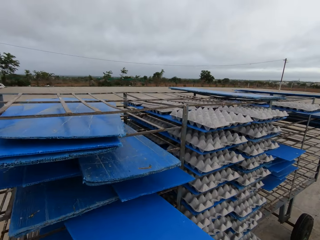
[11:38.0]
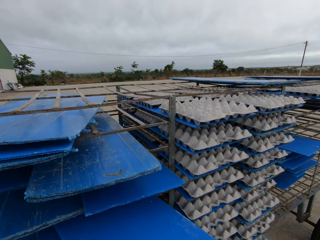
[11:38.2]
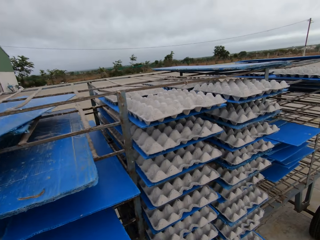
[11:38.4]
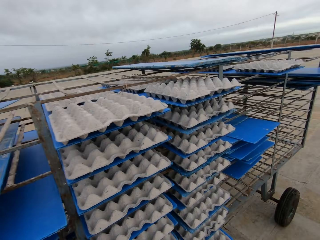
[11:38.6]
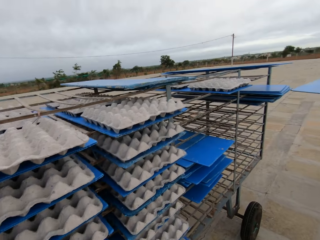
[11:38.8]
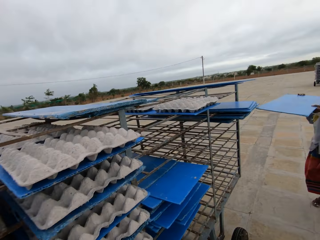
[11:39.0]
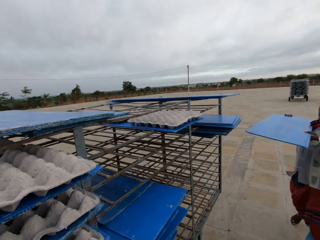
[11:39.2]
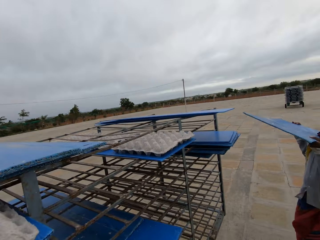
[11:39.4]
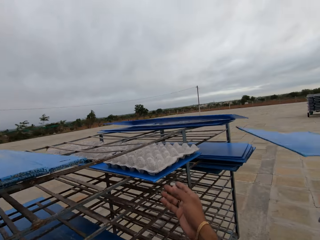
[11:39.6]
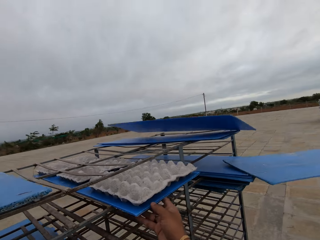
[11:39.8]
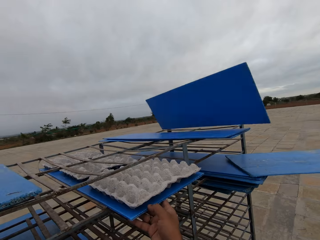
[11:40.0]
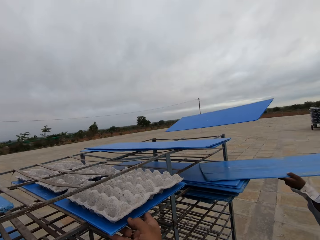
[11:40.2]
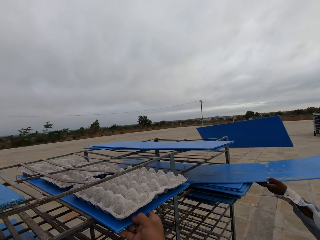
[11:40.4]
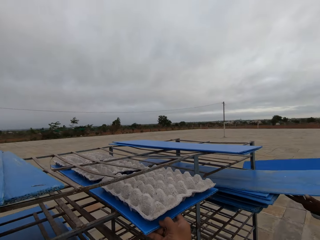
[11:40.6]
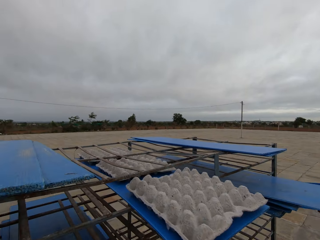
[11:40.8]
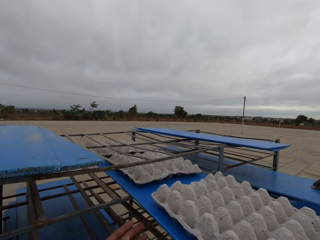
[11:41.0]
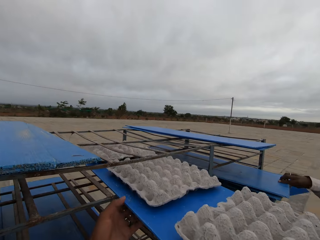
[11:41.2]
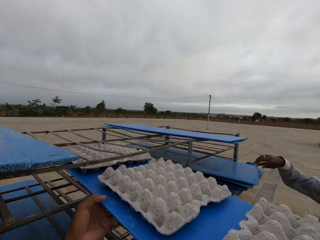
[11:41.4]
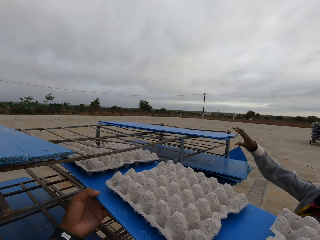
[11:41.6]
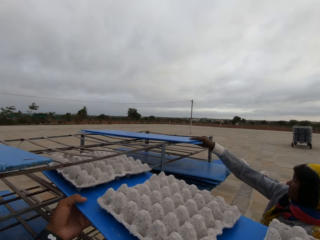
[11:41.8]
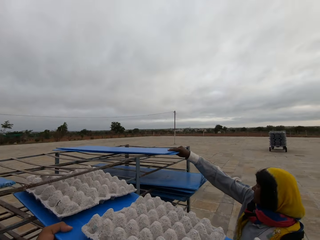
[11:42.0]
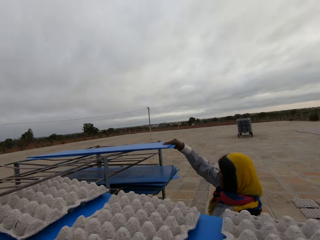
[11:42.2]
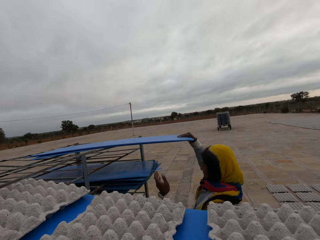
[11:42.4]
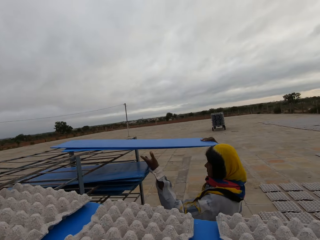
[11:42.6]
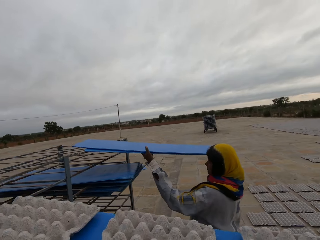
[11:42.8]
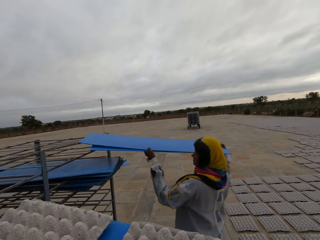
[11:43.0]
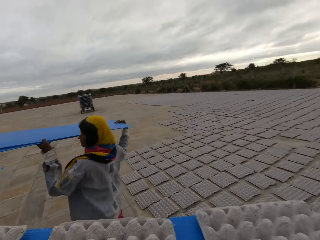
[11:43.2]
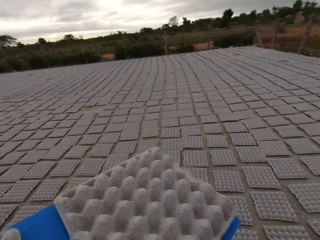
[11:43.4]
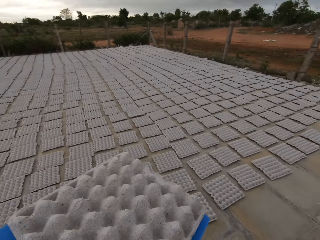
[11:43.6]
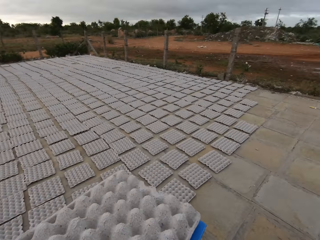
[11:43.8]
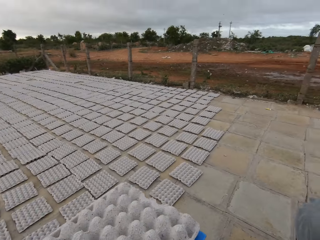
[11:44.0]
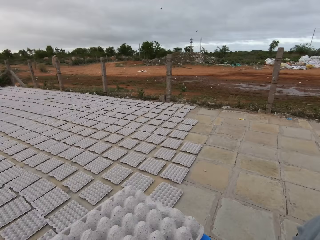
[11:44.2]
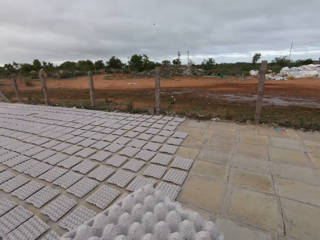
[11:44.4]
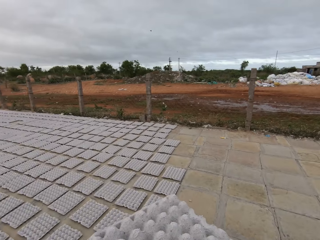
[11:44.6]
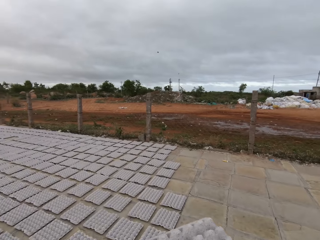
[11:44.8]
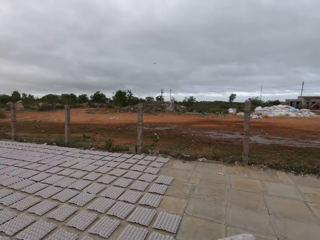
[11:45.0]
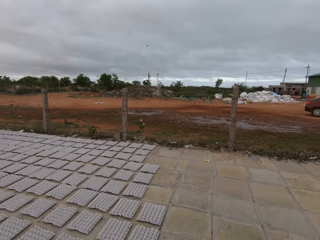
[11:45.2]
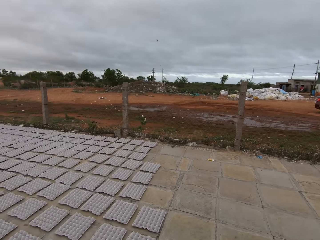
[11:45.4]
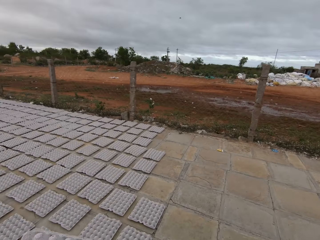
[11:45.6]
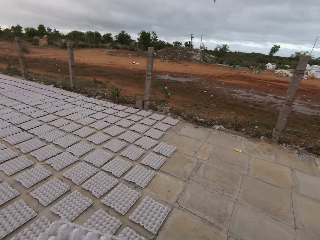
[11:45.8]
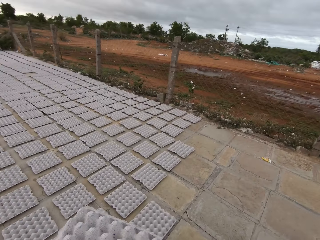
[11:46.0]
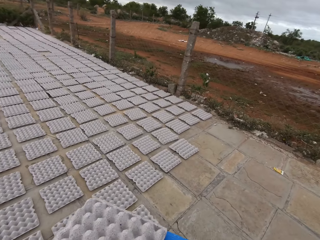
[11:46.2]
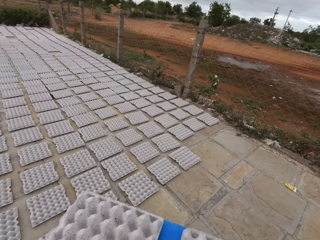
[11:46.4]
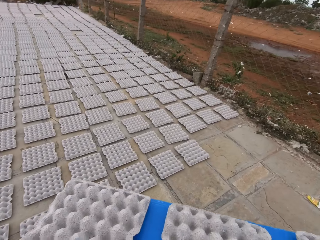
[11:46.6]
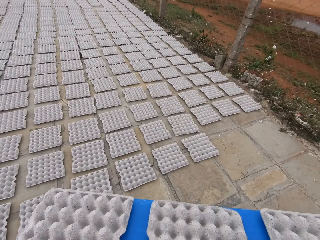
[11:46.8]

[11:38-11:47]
The camera wearer puts the pulp board on the trolley. He inserts the blue tray in the rack with his right hand. The woman raises the blue tray in her hands. The camera wearer holds a blue tray with egg trays in the rack with his right hand. The woman inserts the blue tray in the rack with her hands. The camera wearer picks up the pulp egg tray. He drags the blue tray of egg trays from the rack with his right hand. The woman drags some blue trays on the rack with her right hand. The camera wearer drags the blue tray of egg trays from the rack with his hands. The woman holds the blue trays in her hands. The camera wearer walks around the field.

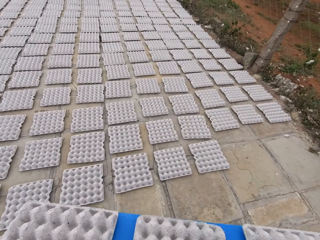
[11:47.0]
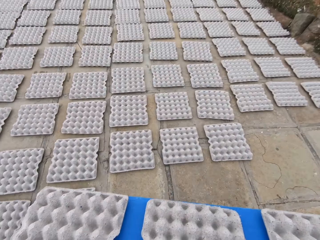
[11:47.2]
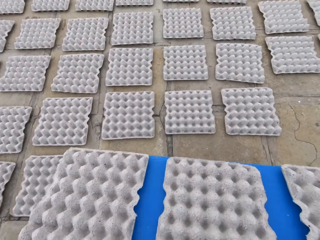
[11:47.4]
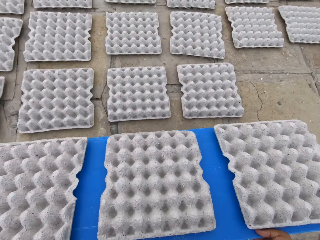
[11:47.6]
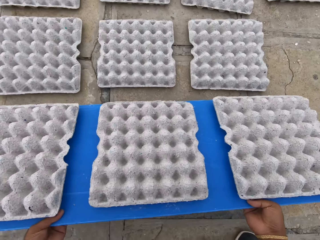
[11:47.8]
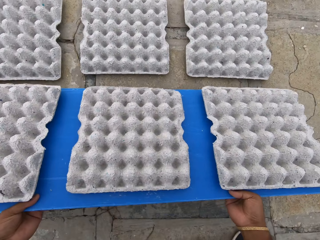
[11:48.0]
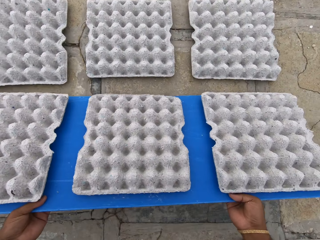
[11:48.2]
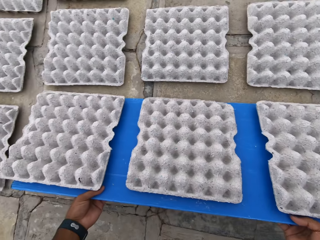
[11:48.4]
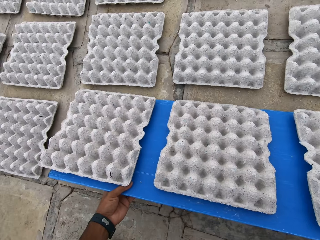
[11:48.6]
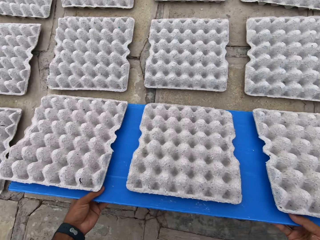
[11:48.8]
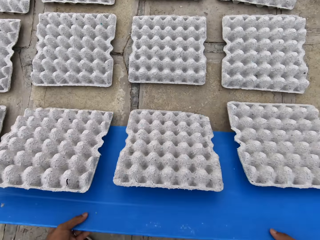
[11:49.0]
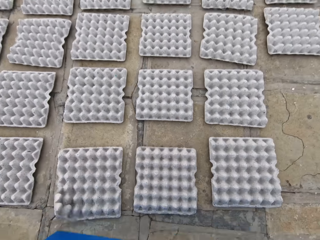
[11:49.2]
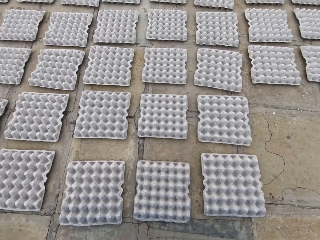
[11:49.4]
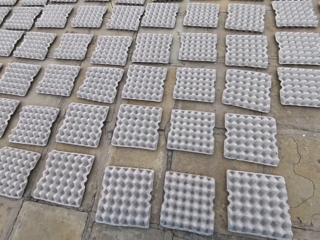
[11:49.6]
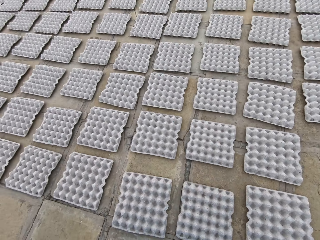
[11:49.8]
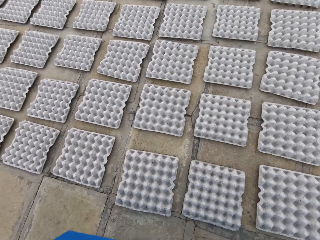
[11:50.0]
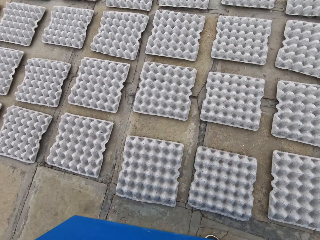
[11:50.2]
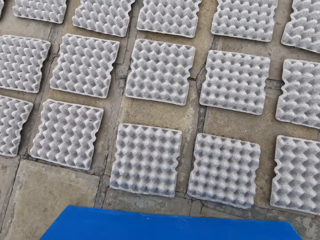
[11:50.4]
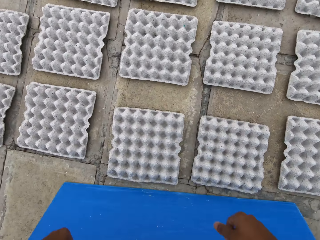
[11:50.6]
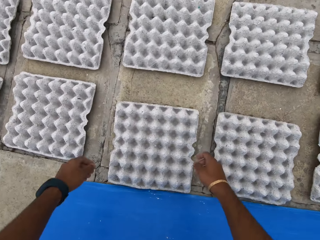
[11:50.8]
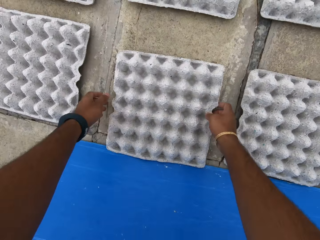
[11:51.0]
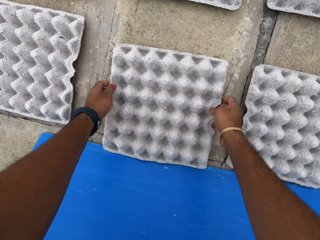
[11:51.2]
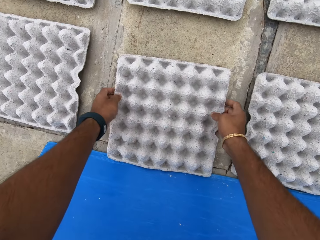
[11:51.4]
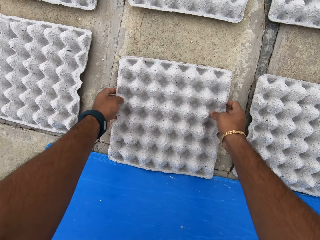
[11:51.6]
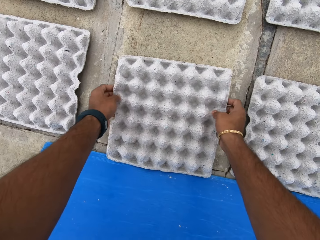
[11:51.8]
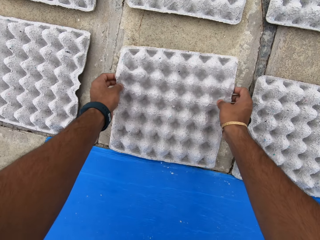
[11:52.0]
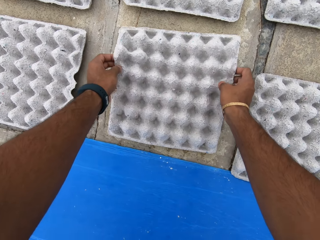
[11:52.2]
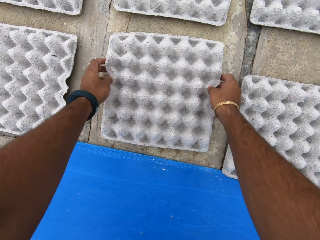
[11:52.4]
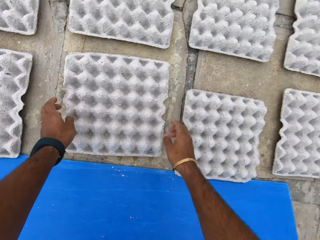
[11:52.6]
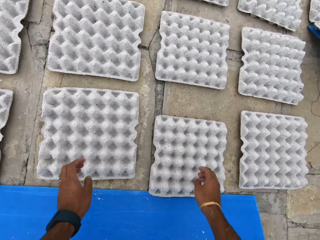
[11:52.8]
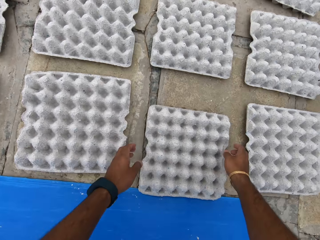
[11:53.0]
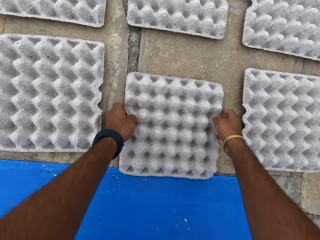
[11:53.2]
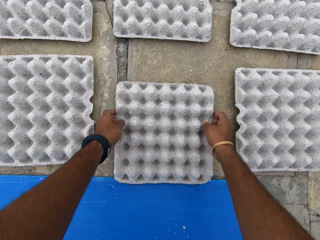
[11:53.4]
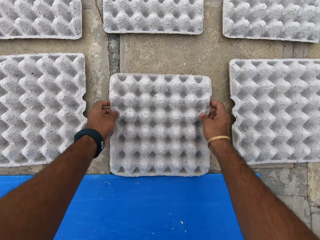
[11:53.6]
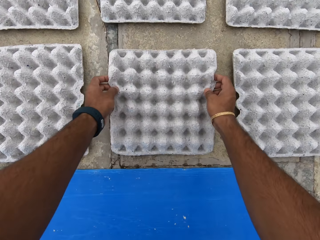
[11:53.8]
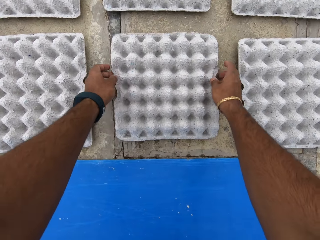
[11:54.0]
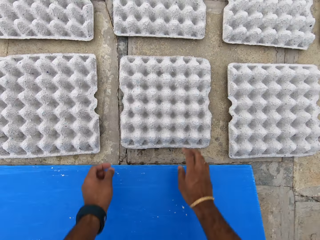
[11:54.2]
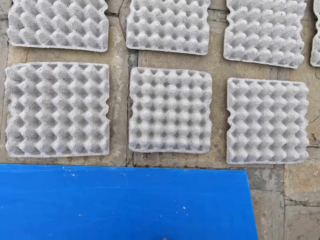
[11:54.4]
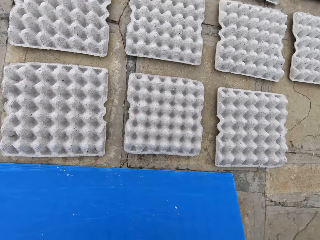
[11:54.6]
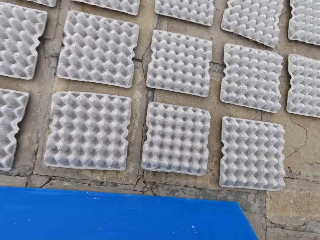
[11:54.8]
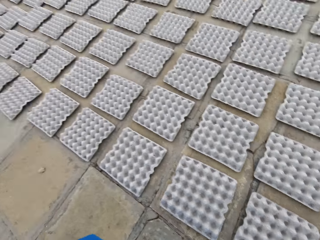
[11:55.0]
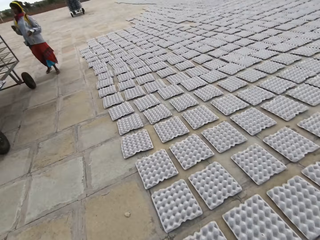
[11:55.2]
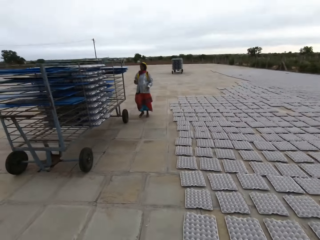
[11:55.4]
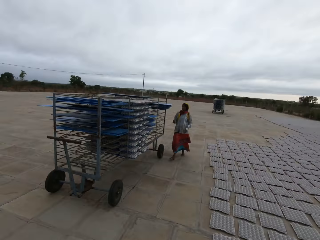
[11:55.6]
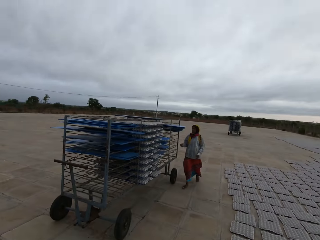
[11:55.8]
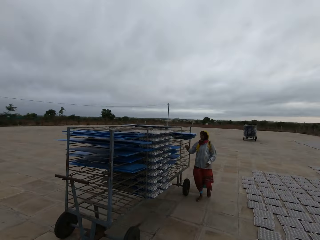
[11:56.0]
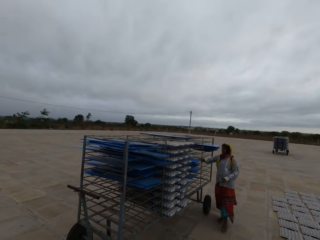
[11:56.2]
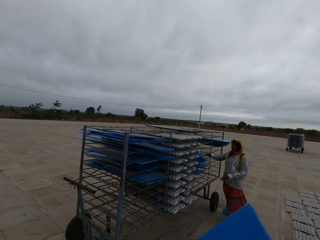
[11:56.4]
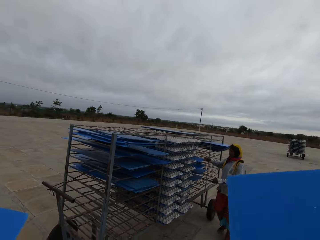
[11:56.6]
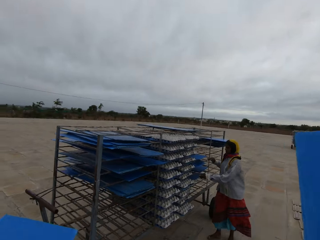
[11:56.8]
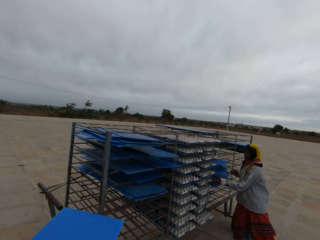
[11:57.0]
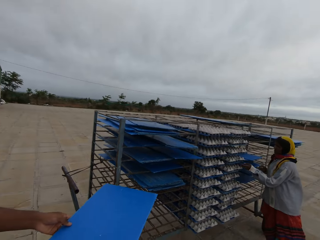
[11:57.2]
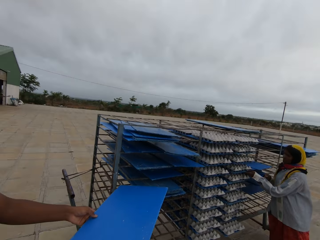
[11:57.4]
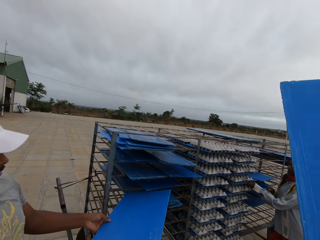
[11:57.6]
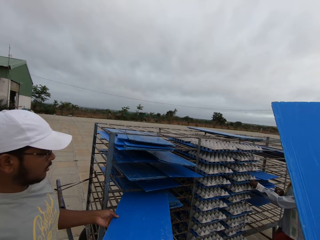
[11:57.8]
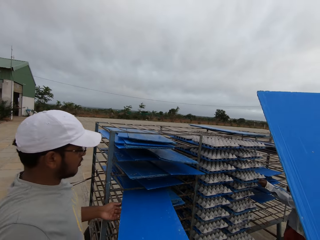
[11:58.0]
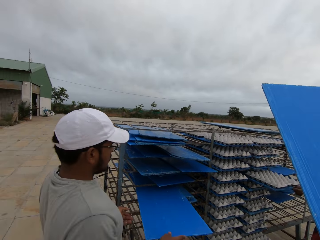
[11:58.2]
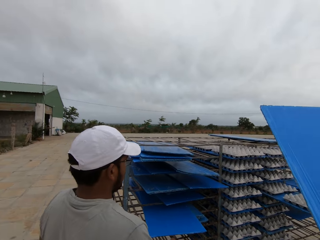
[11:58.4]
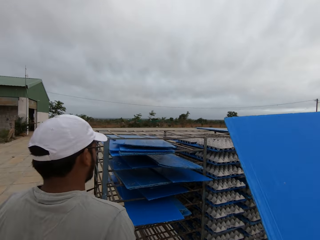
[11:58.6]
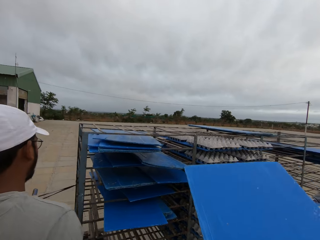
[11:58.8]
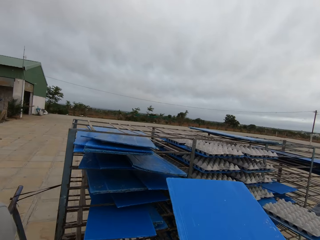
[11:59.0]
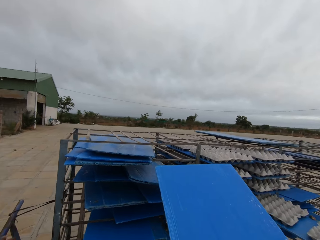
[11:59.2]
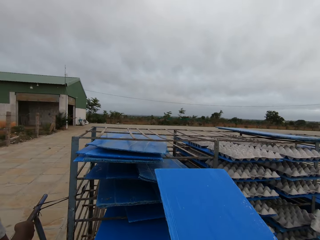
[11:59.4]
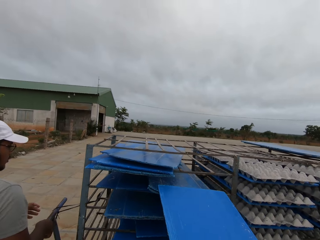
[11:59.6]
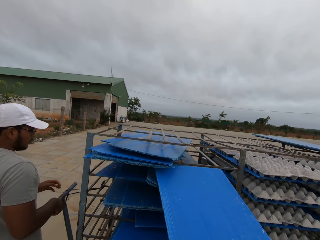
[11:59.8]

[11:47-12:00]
The camera wearer drops the blue tray with egg trays on the ground with his hands. He drops the pulp egg trays on the ground with the blue tray in his hands. He drops the blue tray on the ground with his hands. He moves the pulp egg tray on the ground with his hands. He moves the pulp egg tray on the ground with his hands again. He lifts the blue tray on the ground with his hands. He walks around the field. The woman touches a blue tray in the rack with her right hand. The man inserts the blue tray in the rack with his hands. The woman drags the blue tray with egg trays from the rack with her left hand. The man holds the handle of the rack with his right hand.
